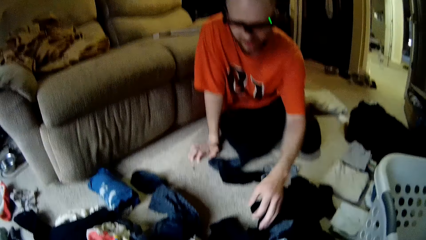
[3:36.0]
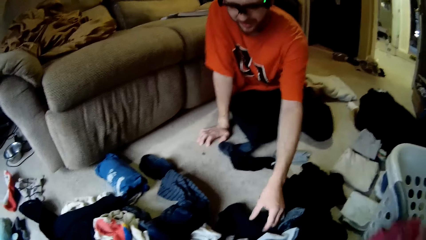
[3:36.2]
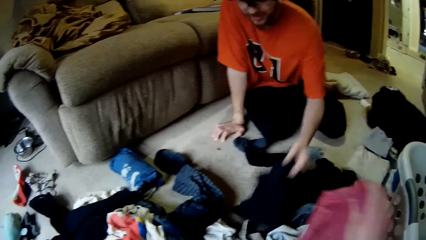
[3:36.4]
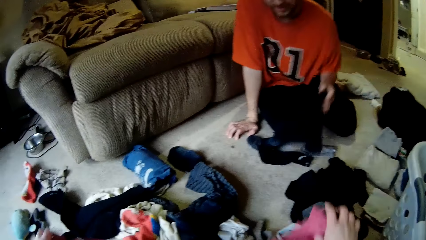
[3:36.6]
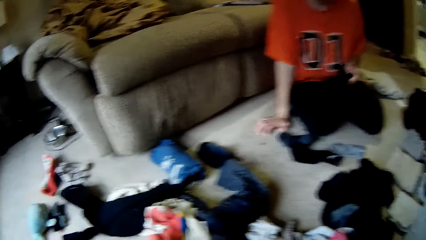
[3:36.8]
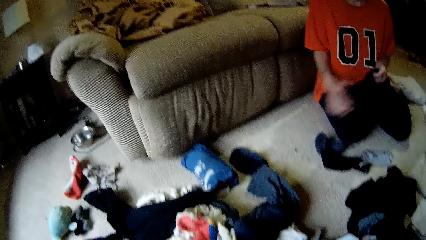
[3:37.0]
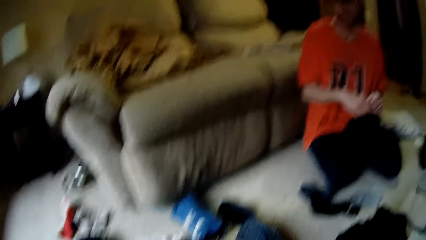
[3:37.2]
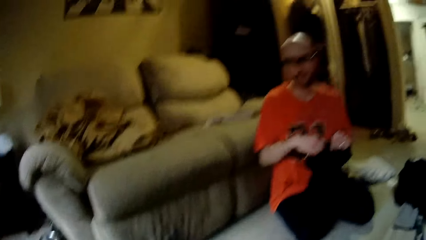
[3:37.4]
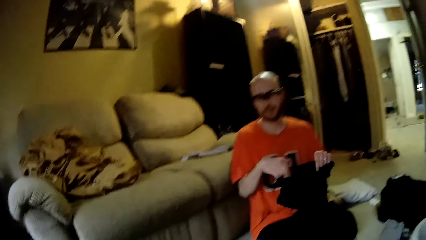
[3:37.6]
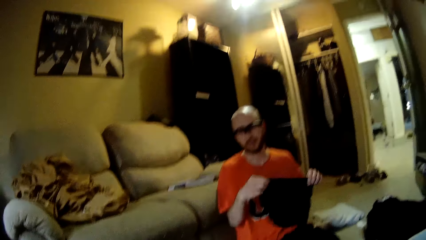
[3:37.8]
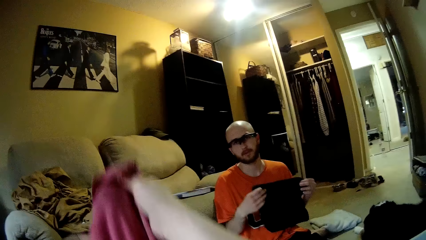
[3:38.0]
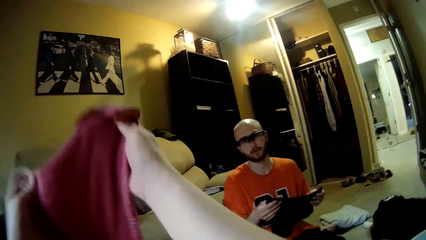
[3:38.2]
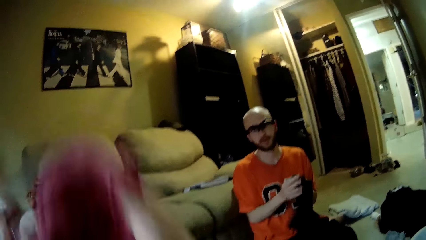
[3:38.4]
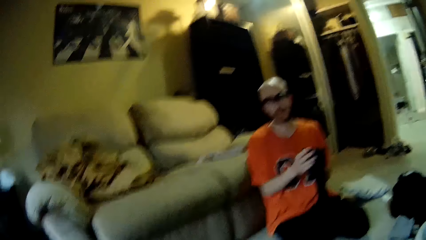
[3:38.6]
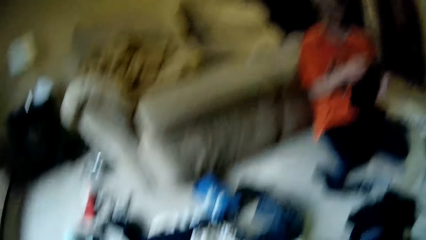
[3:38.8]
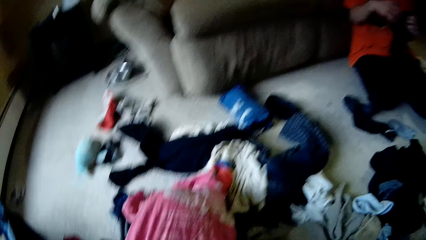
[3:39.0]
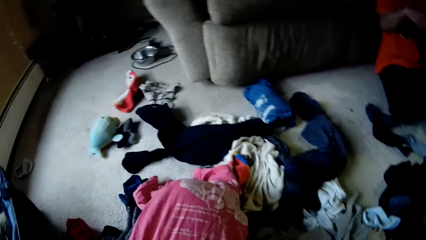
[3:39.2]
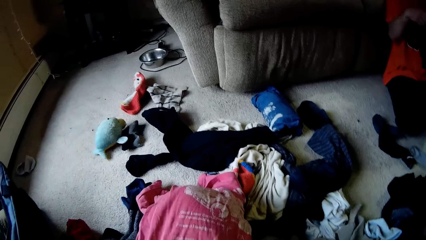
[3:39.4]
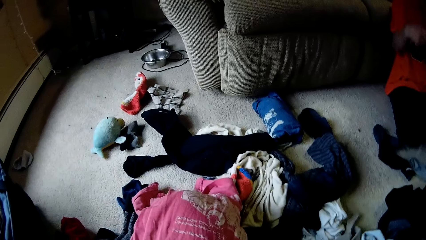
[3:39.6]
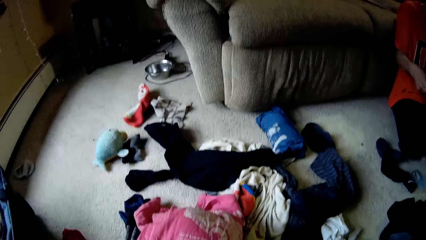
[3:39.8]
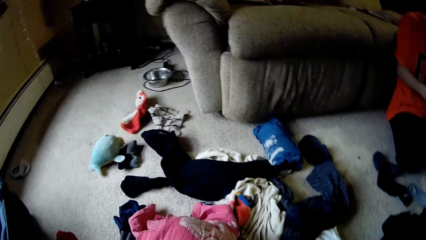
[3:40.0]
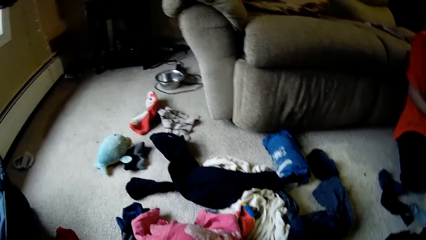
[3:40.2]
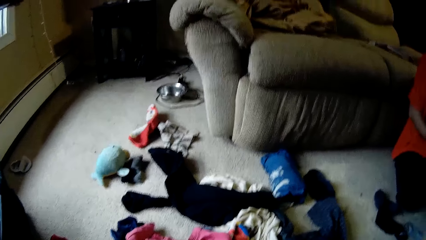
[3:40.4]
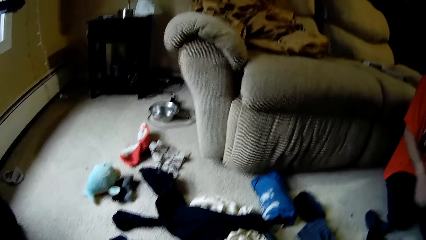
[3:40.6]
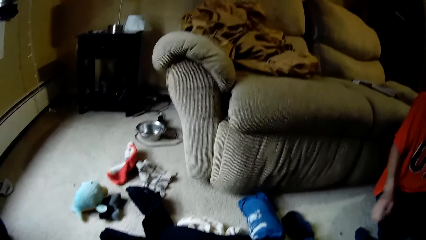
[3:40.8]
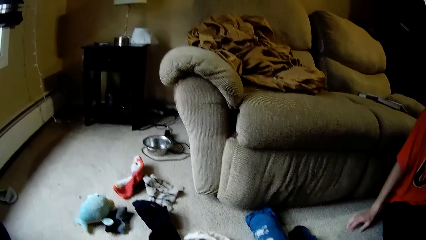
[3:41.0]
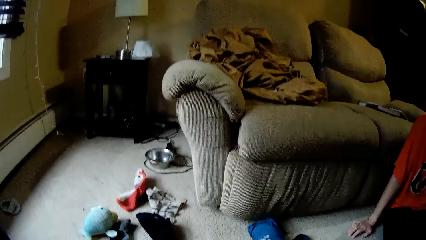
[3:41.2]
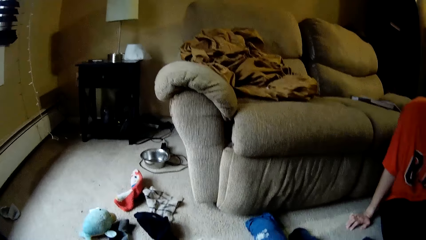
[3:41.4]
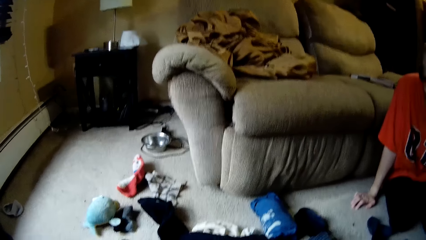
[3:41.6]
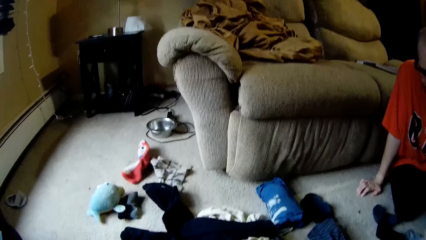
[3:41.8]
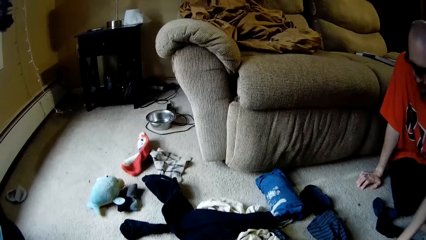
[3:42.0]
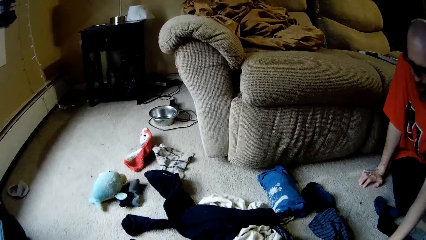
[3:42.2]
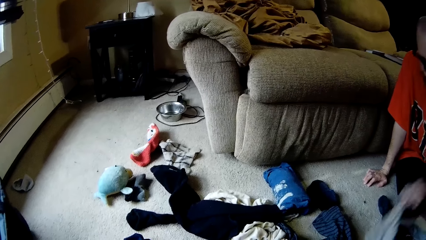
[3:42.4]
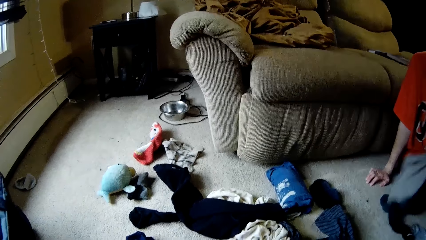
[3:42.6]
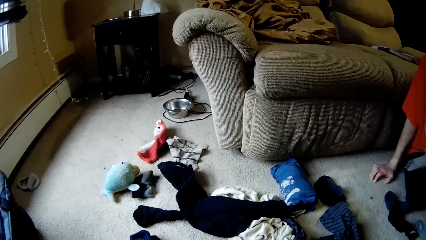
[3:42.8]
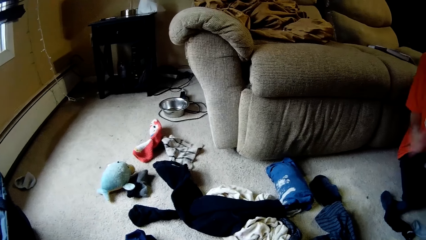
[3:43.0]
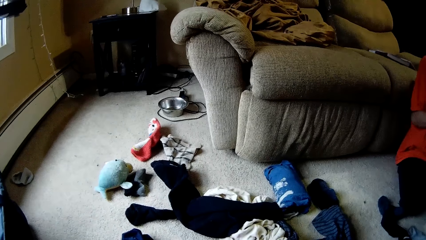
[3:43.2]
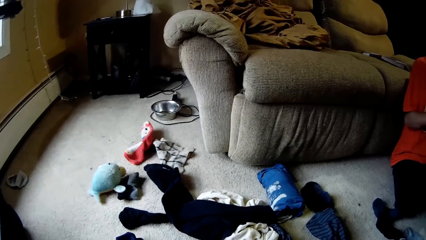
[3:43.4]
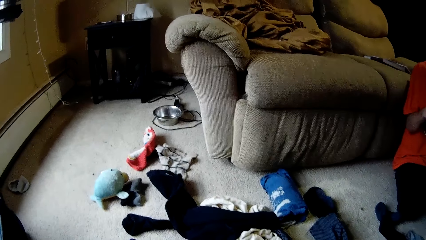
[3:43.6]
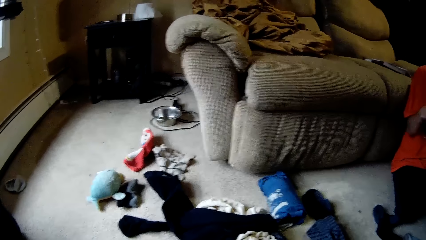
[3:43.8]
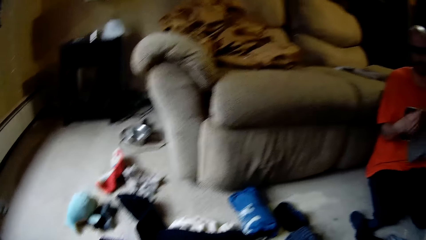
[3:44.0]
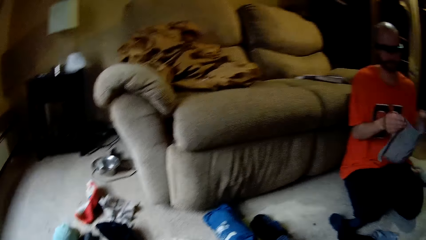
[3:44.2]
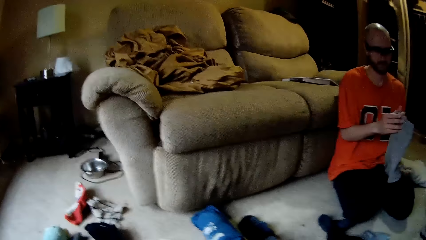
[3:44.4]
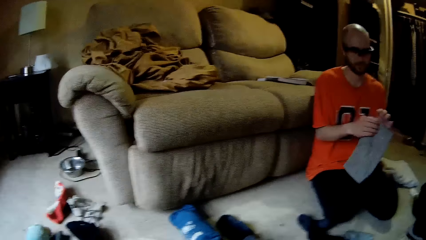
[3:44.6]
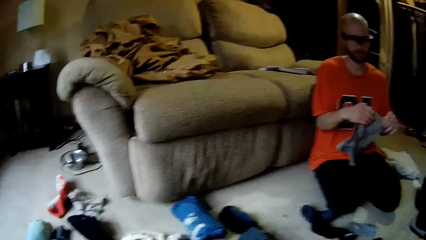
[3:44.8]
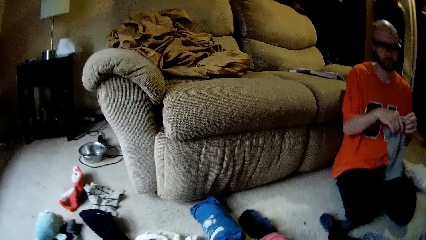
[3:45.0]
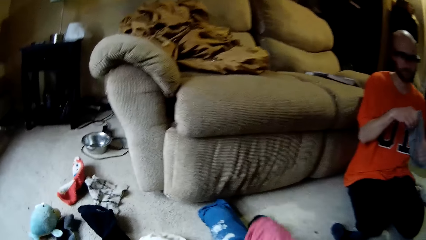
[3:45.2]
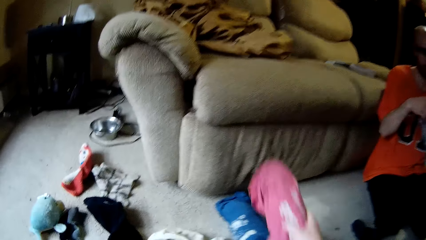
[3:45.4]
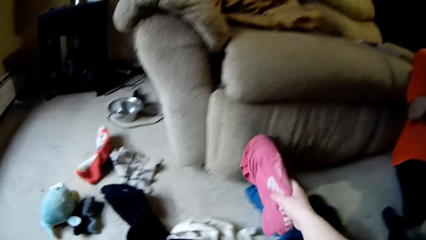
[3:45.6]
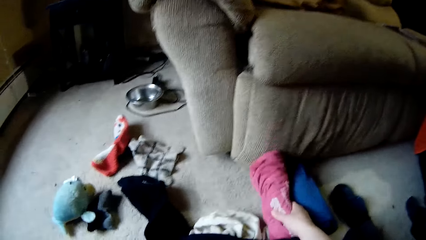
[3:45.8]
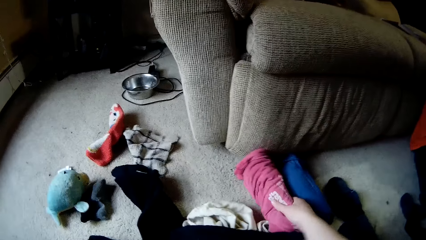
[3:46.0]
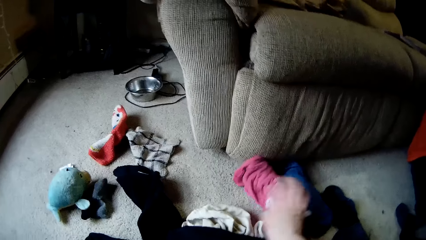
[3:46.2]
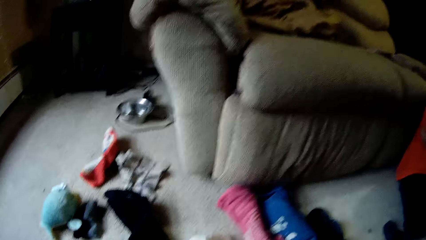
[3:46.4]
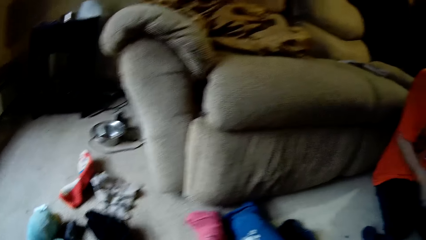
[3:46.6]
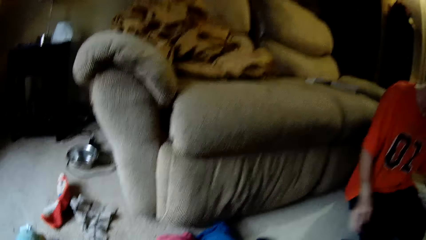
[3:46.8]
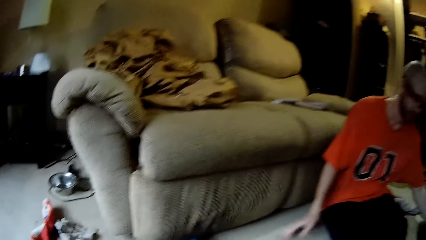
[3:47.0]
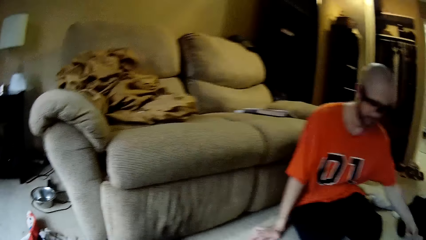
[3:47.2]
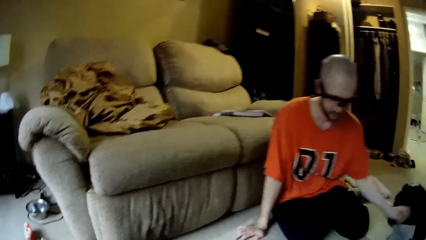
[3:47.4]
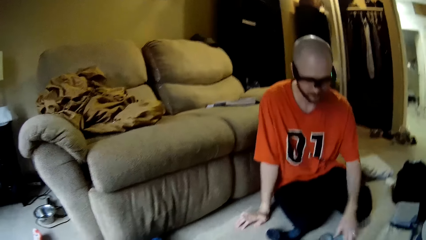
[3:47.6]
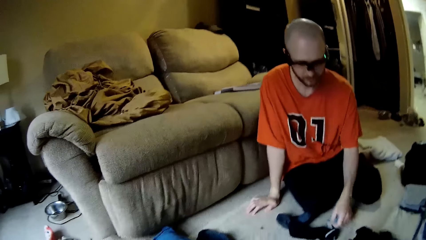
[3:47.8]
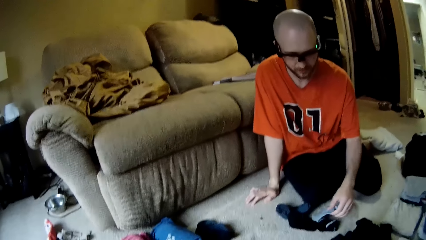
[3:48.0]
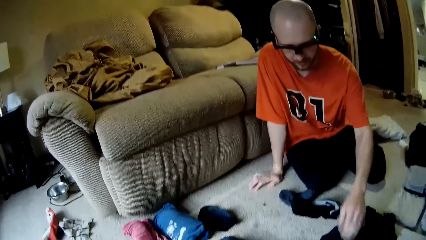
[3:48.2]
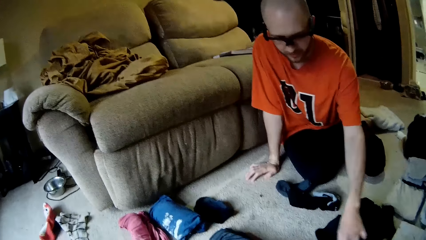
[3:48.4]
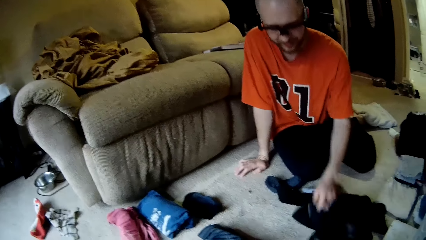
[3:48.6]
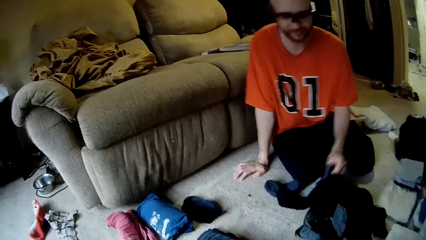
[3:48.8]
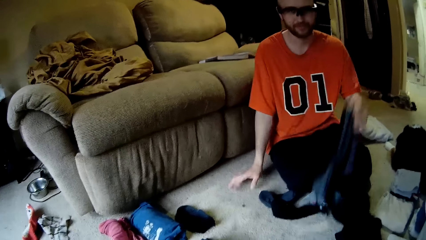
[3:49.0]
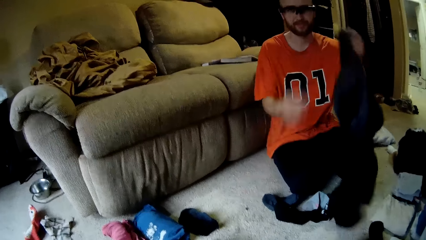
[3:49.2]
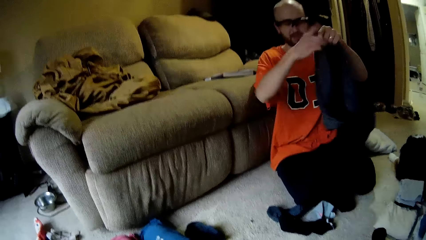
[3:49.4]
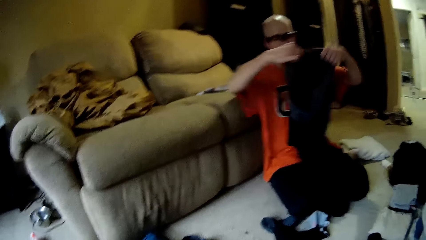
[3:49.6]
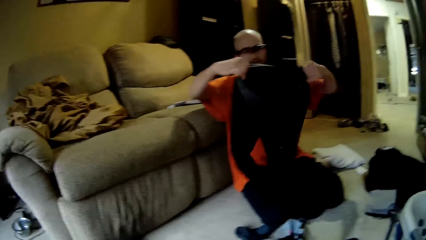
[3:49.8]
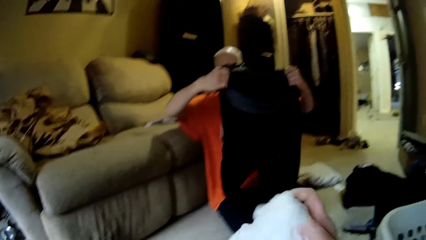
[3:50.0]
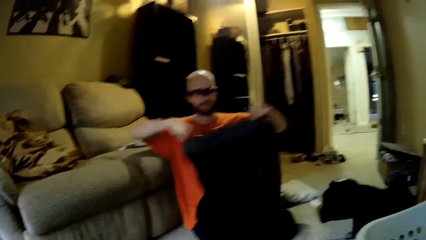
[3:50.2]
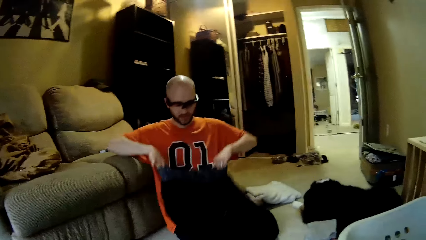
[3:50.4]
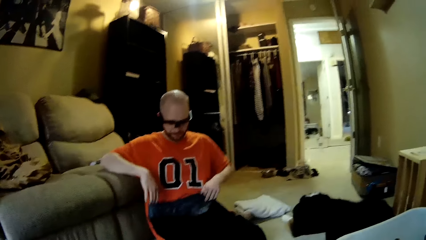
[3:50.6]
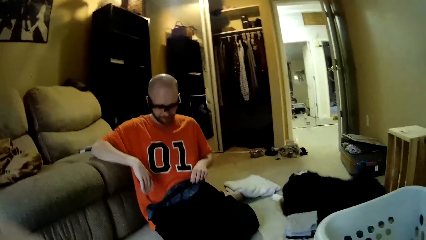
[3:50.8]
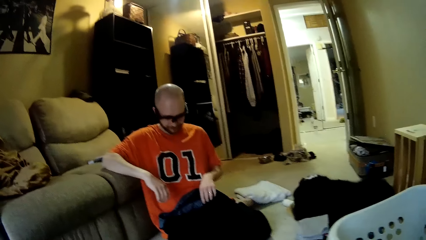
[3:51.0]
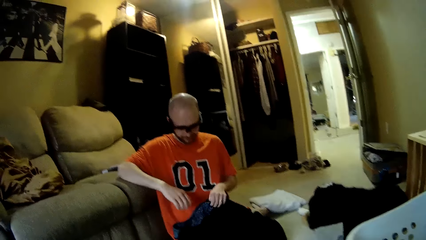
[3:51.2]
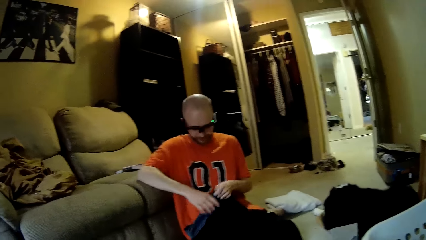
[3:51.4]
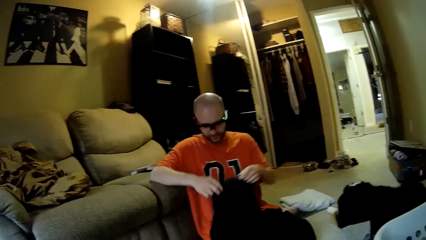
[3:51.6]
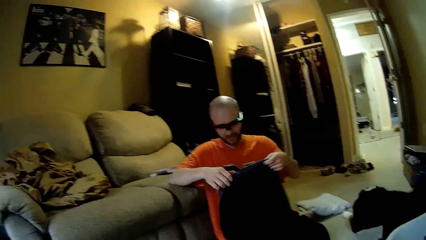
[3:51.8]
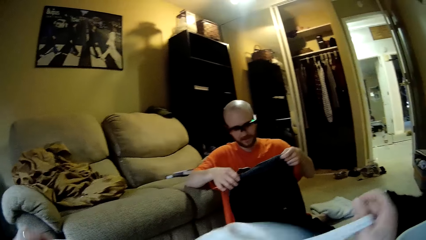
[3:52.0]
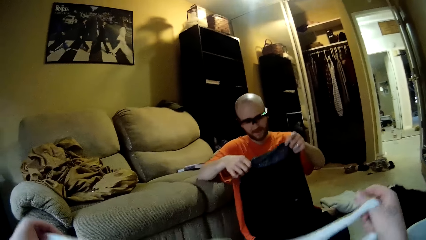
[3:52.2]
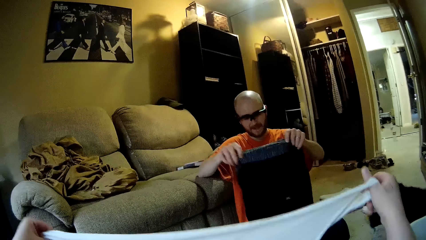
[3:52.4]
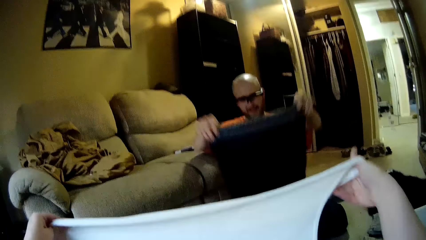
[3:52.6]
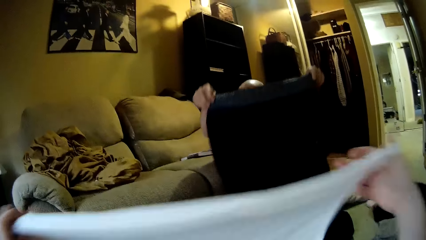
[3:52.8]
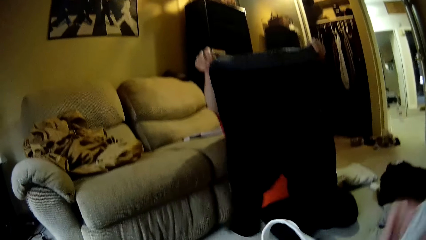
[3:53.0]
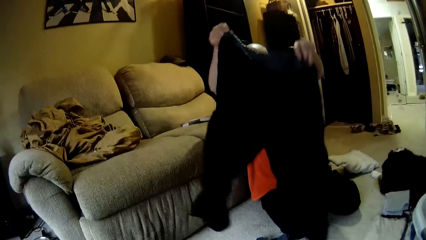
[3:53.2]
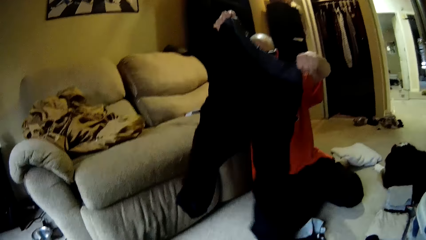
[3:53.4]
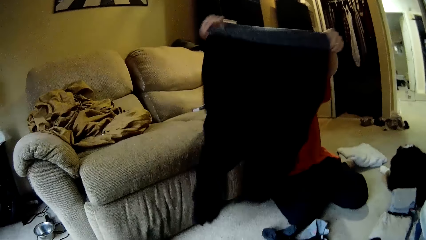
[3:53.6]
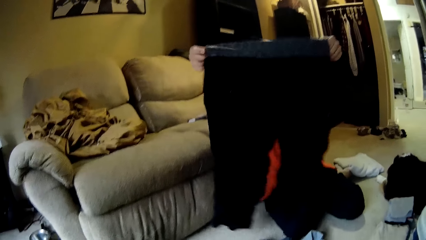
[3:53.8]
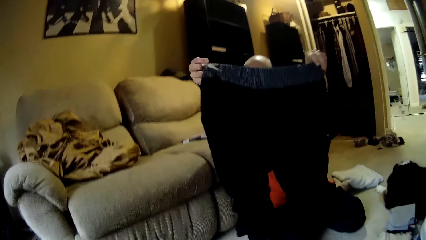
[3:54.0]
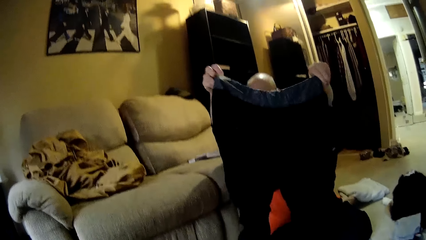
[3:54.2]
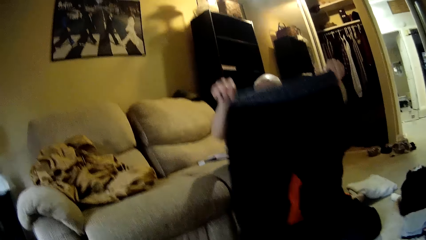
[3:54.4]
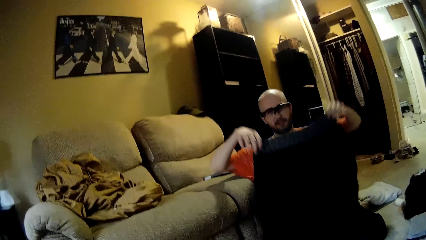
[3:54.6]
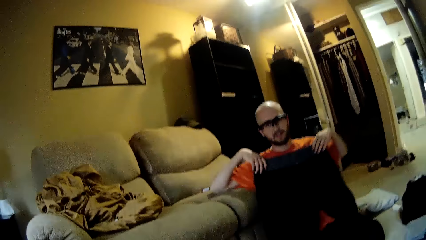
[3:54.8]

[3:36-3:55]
The camera wearer interacts with a man. The man picks up a cloth from the floor with his left hand. He interacts with the camera wearer. The man folds the cloth with his hands. The camera wearer folds the cloth. They interact with the man. The man picks up the cloth from the floor with his left hand and folds the cloth with his hands. The camera wearer converses with the man, places the cloth on the floor, and converses with the man. The man drops the cloth on the floor with his left hand, checks around the floor, picks up the cloth from the floor with his left hand, checks the cloth, and folds the cloth with his hands. The camera wearer interacts with the man. They check the cloth.
